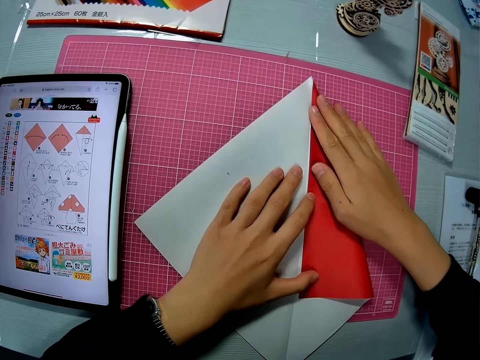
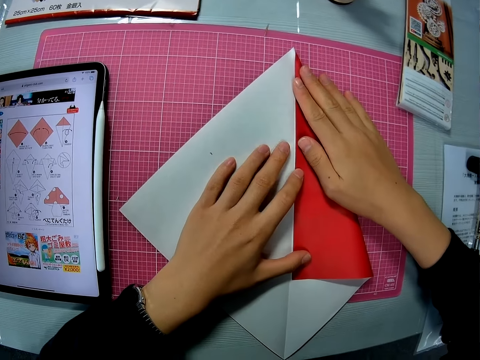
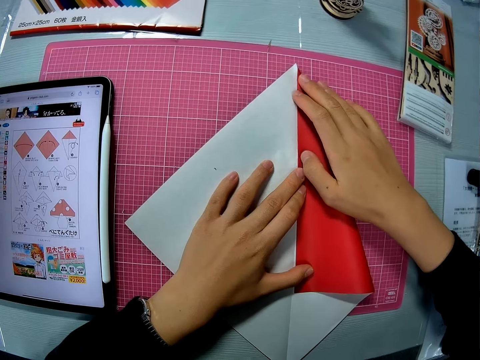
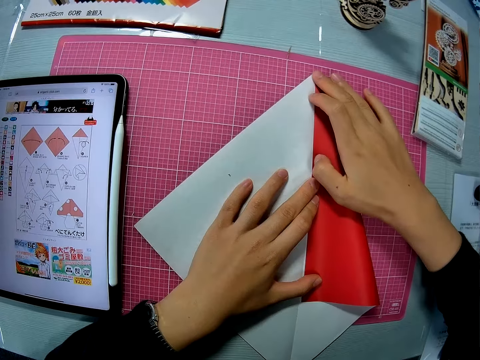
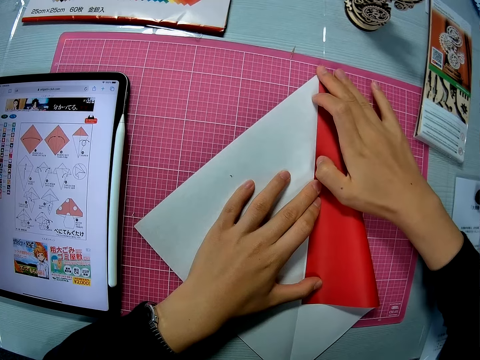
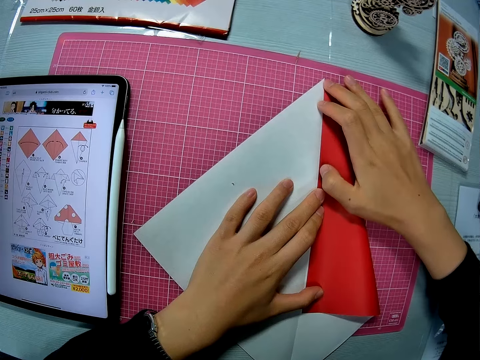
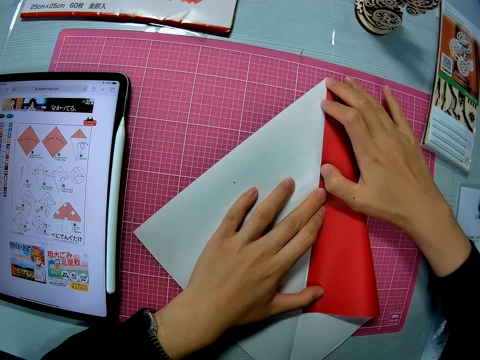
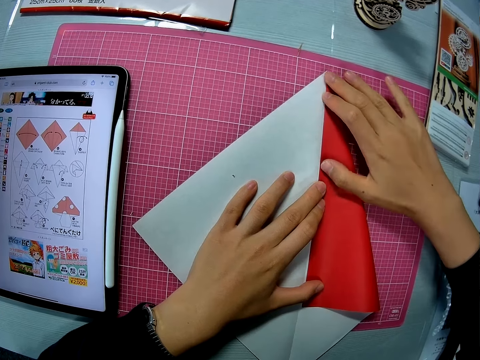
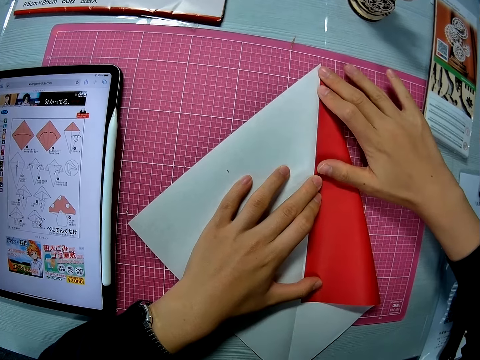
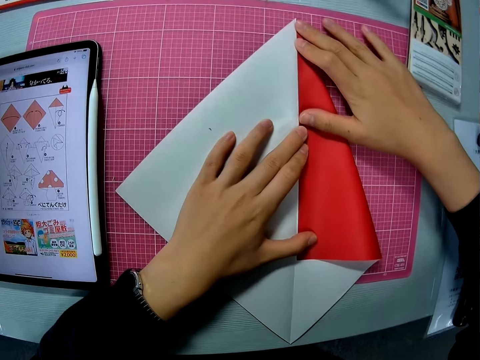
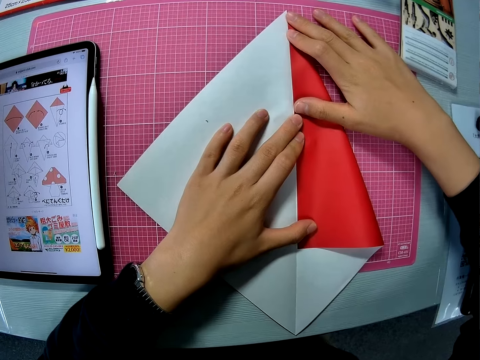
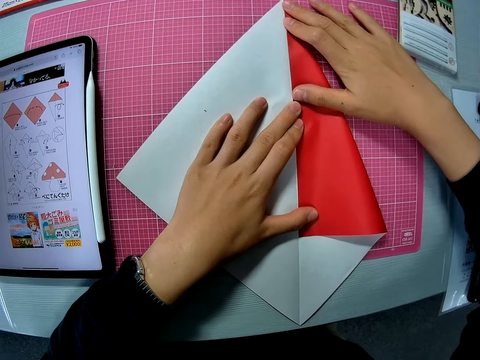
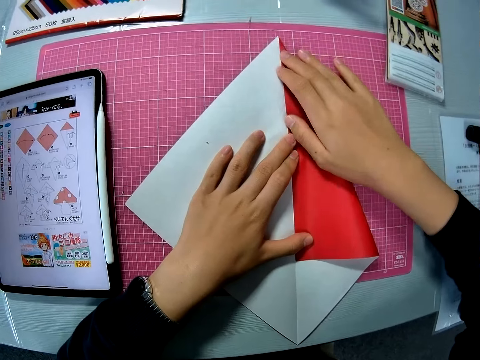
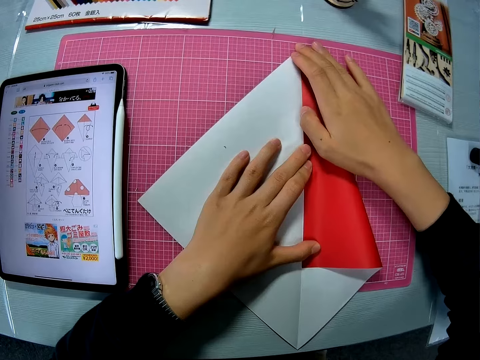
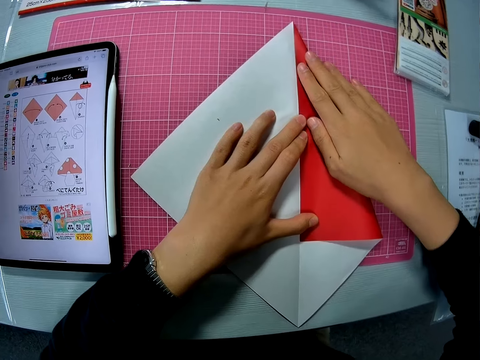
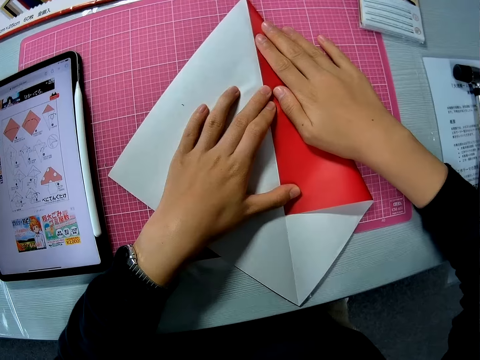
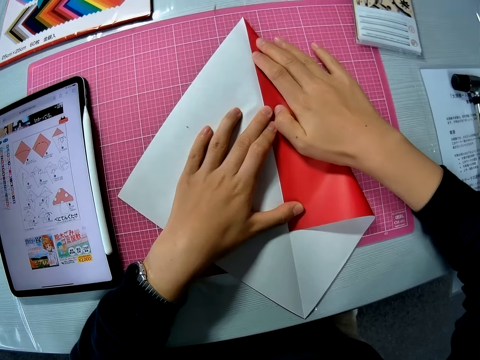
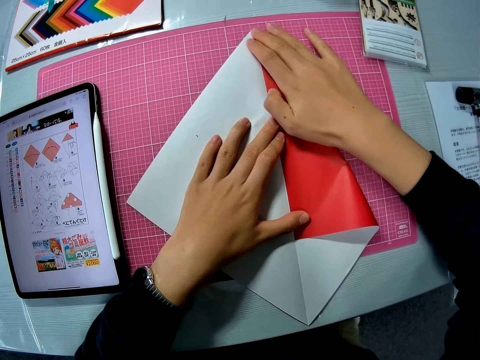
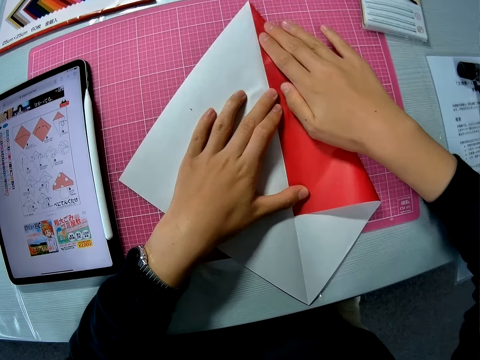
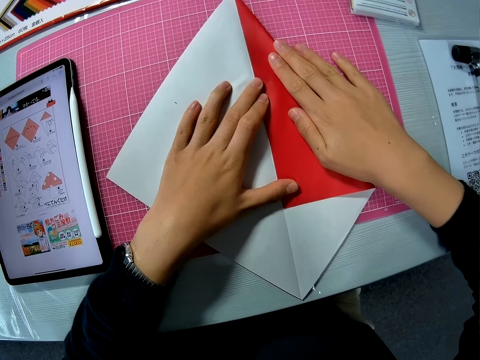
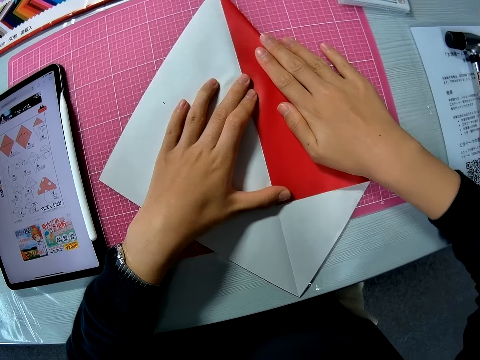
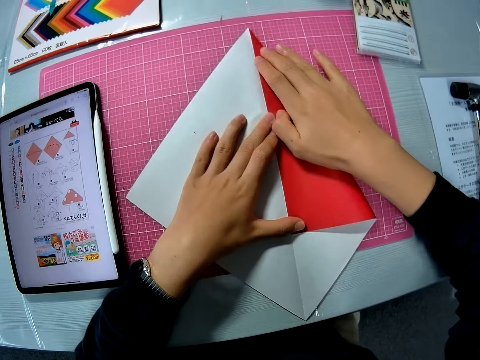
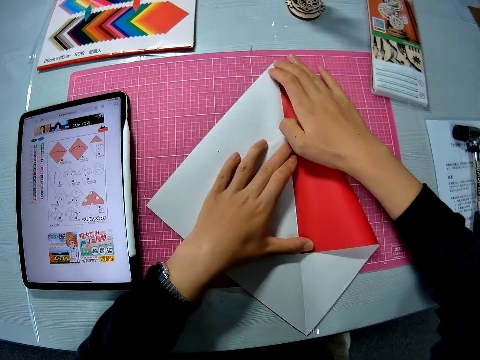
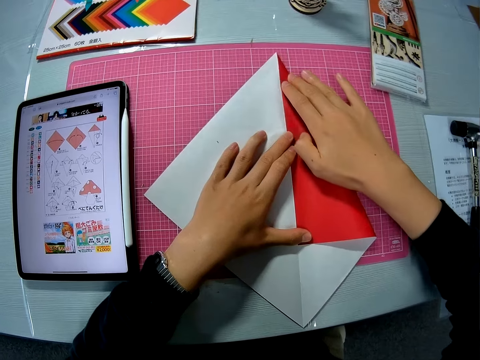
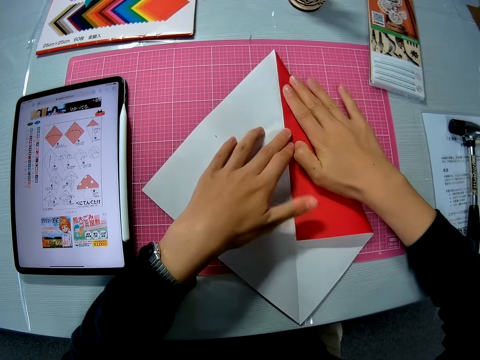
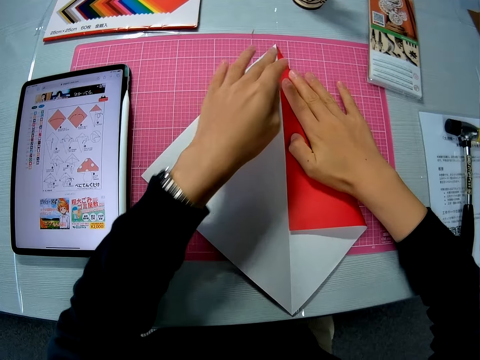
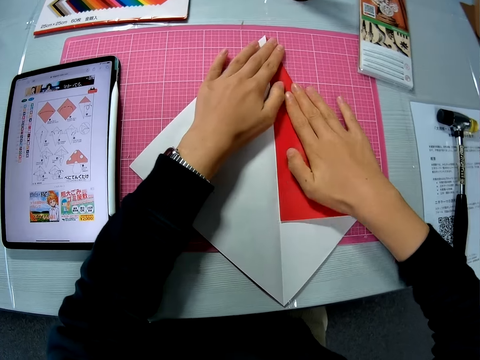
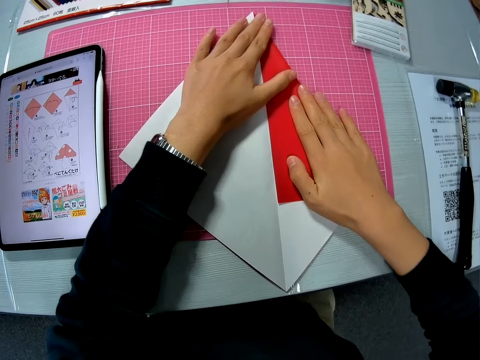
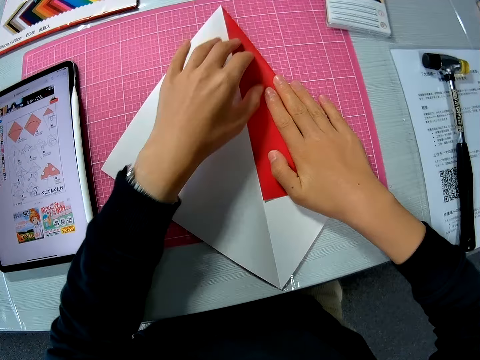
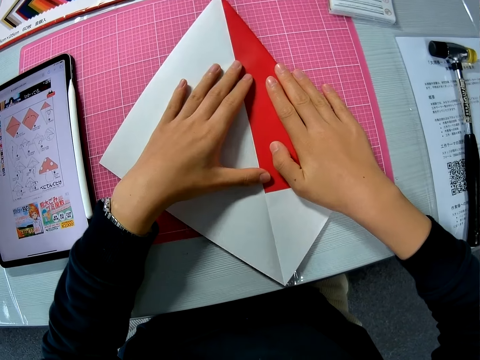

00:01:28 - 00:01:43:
The camera wearer aligns the paper with fingers.

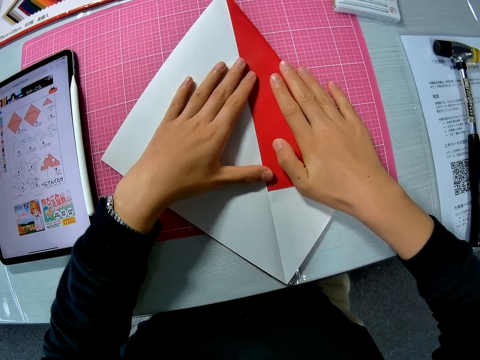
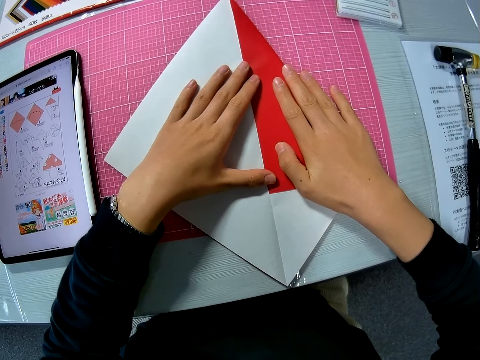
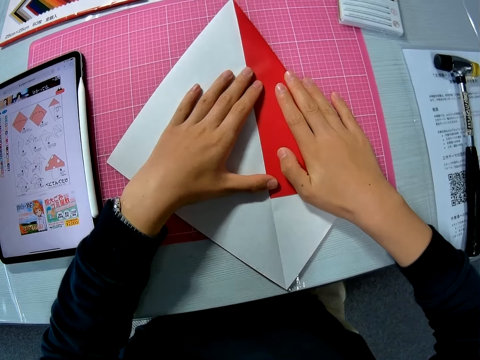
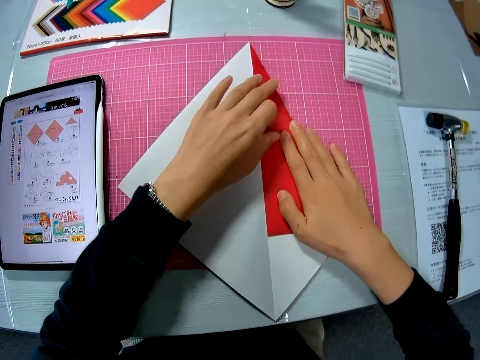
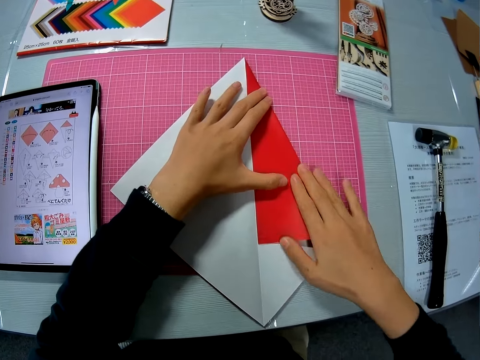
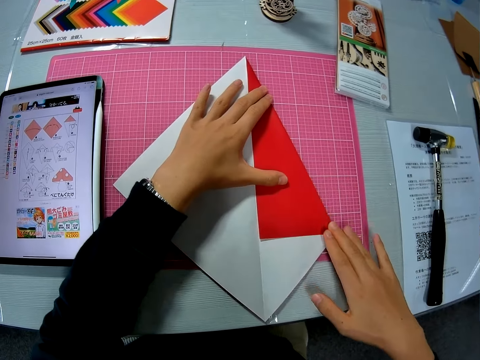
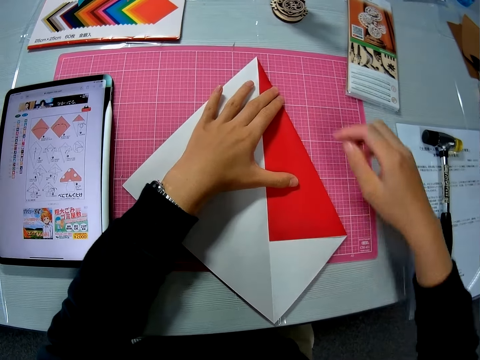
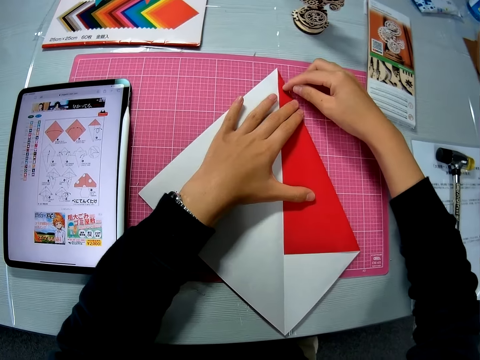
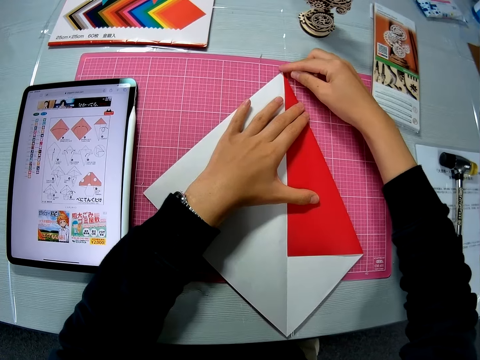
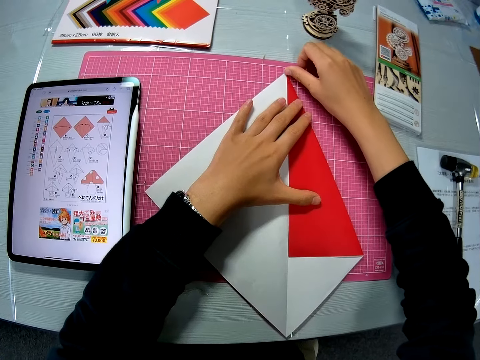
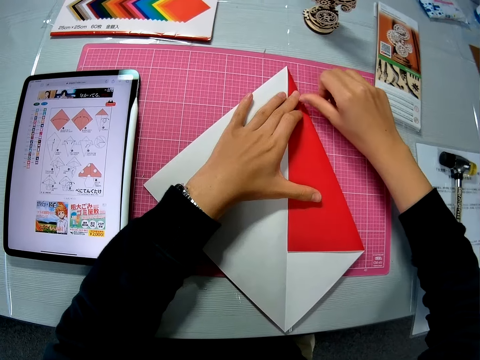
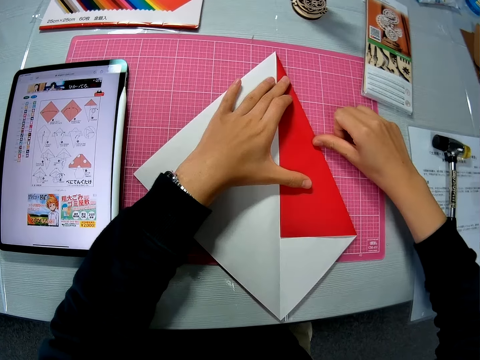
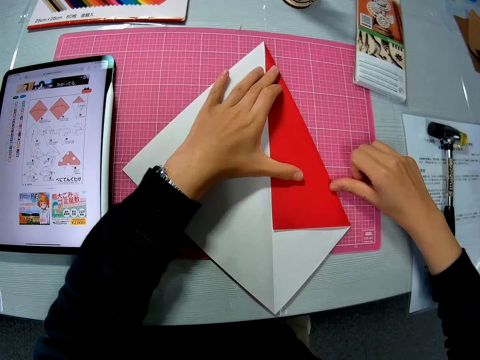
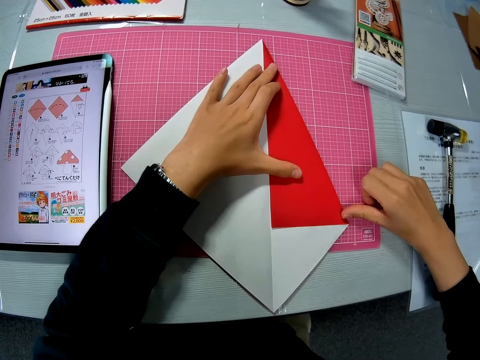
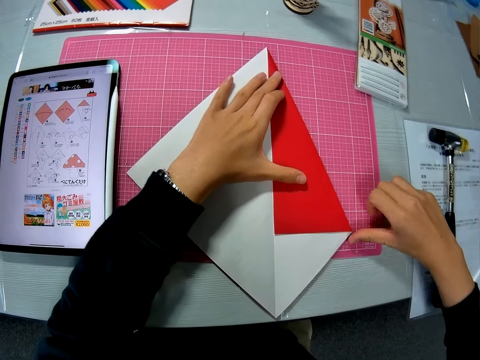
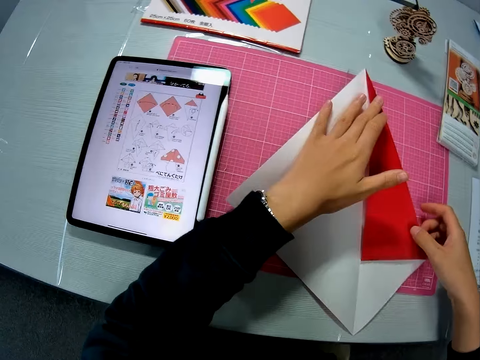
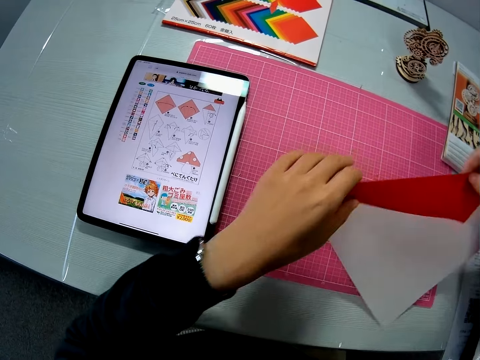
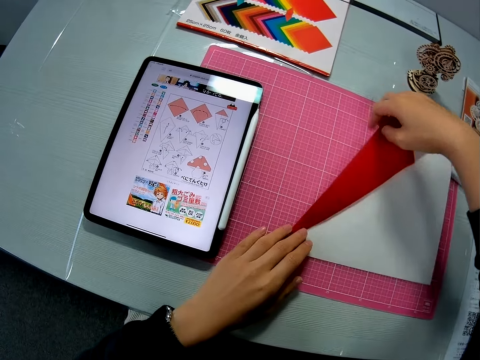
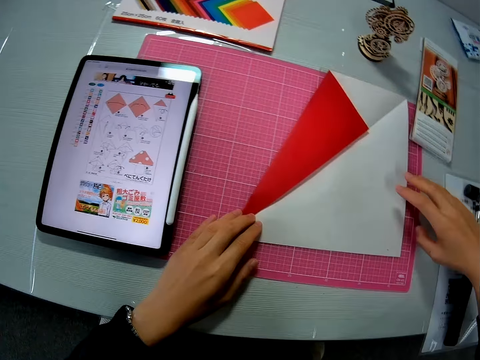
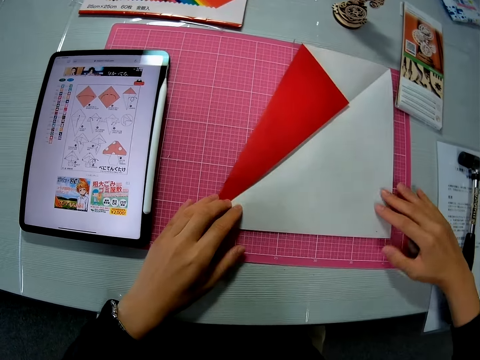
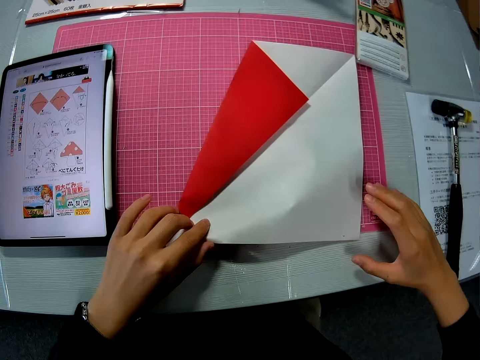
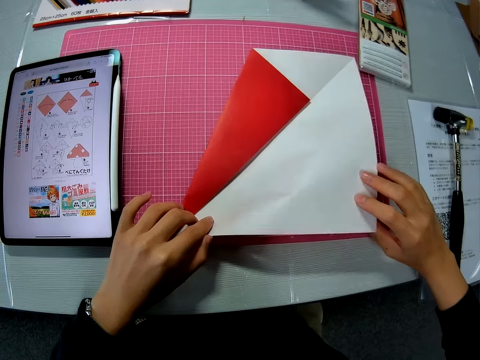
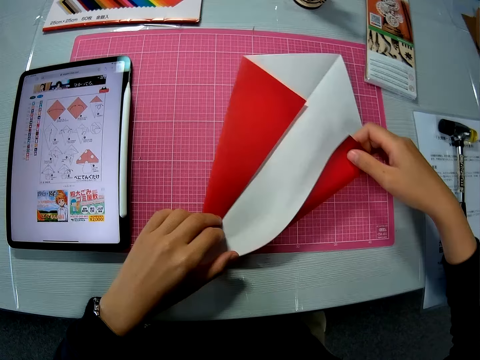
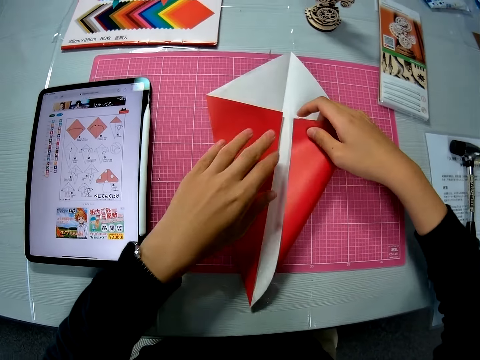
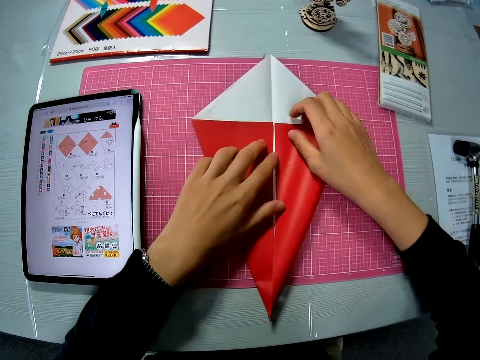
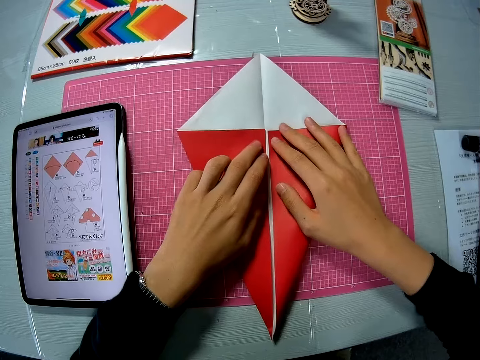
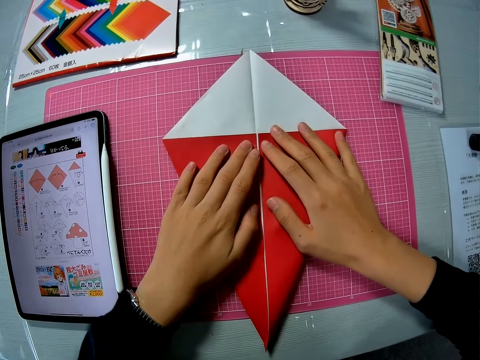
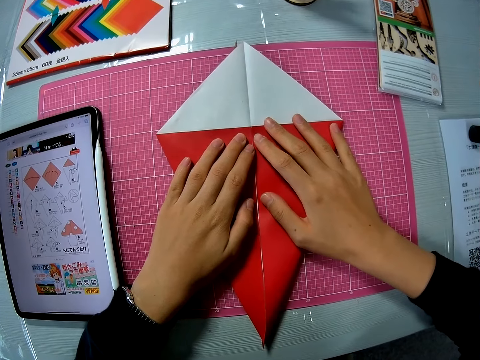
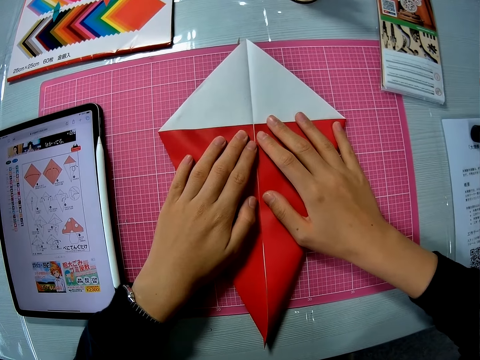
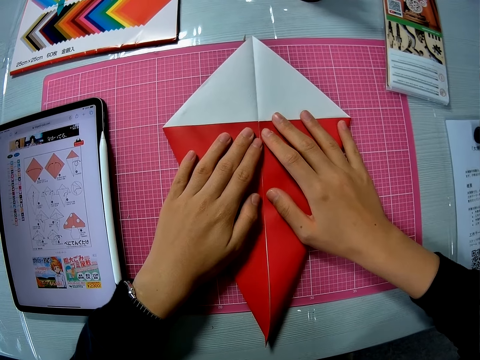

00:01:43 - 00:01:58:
The camera wearer uses the thumb to align the paper. She rotates the crafting sheet. She holds up the paper and places the paper down. She folds the left side of the crafting sheet. She adjusts the crafting sheet with both her hands.
